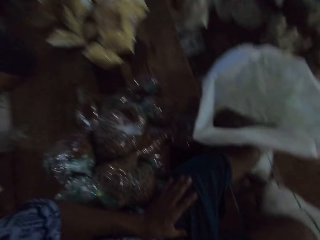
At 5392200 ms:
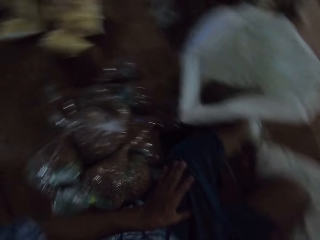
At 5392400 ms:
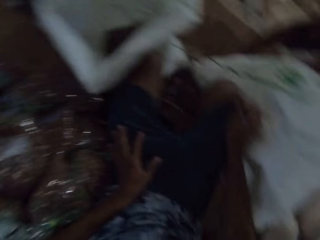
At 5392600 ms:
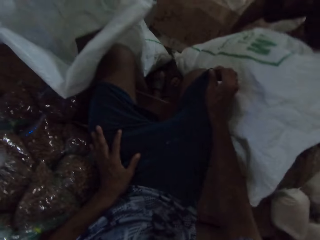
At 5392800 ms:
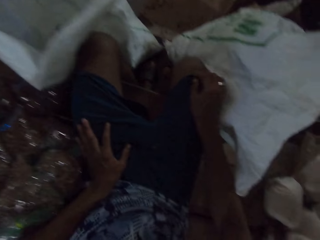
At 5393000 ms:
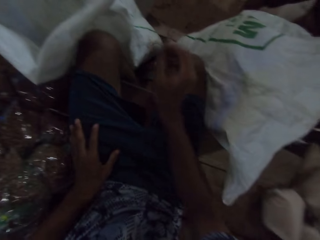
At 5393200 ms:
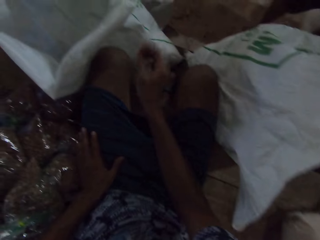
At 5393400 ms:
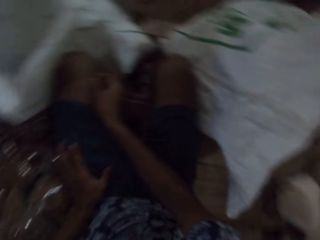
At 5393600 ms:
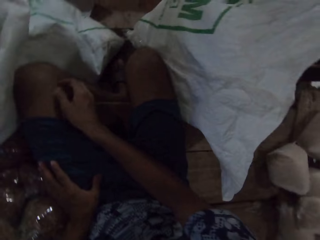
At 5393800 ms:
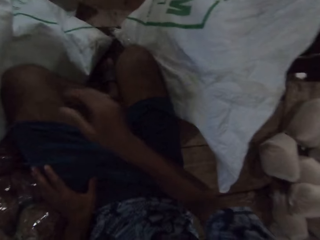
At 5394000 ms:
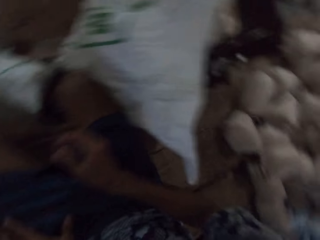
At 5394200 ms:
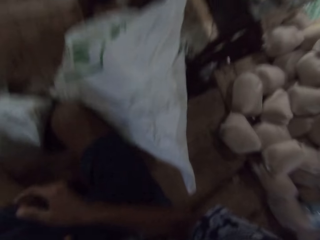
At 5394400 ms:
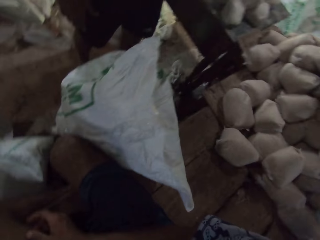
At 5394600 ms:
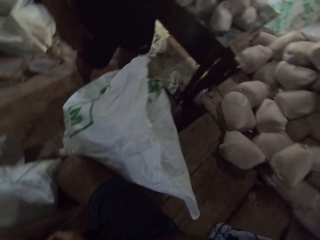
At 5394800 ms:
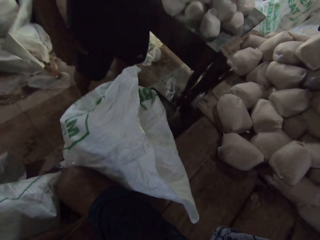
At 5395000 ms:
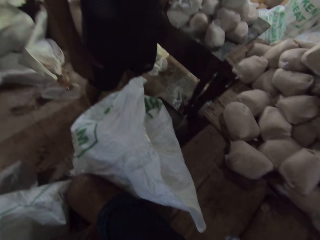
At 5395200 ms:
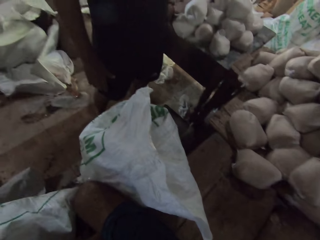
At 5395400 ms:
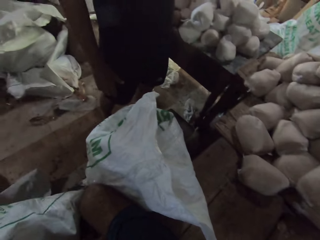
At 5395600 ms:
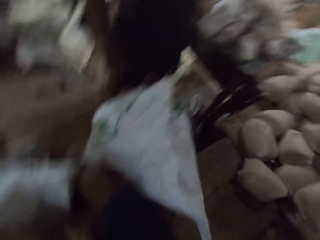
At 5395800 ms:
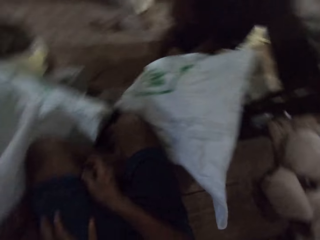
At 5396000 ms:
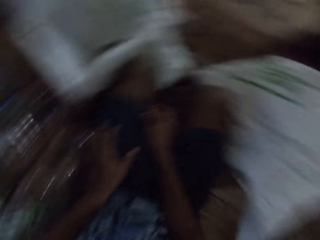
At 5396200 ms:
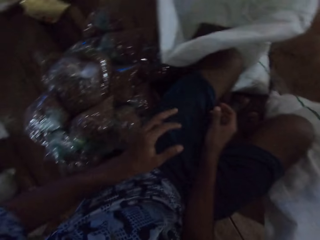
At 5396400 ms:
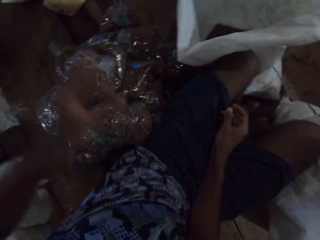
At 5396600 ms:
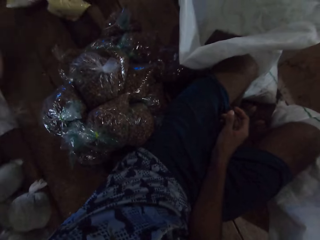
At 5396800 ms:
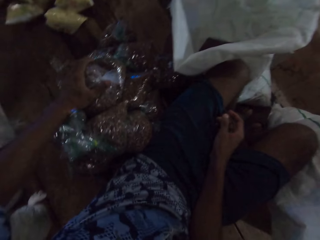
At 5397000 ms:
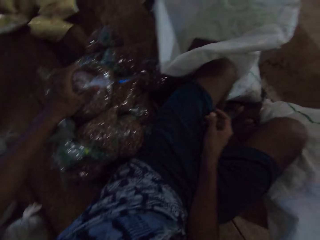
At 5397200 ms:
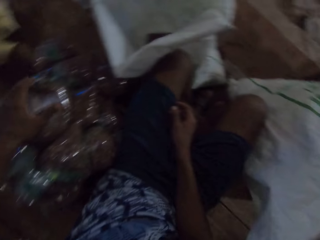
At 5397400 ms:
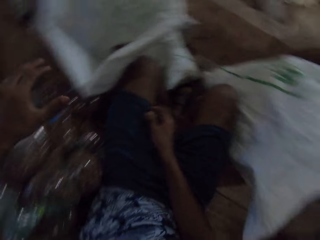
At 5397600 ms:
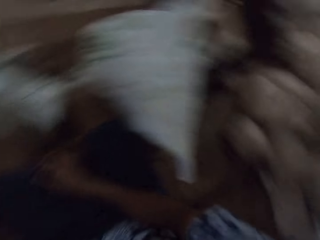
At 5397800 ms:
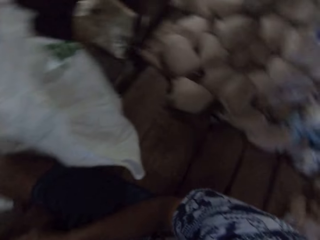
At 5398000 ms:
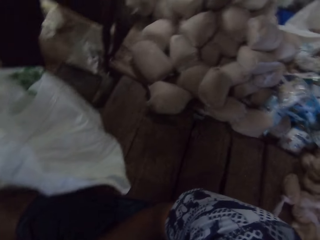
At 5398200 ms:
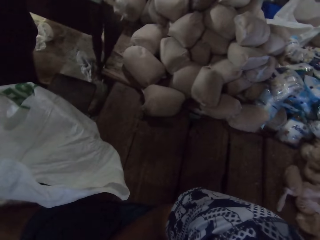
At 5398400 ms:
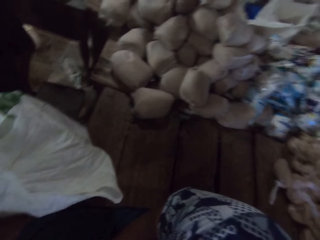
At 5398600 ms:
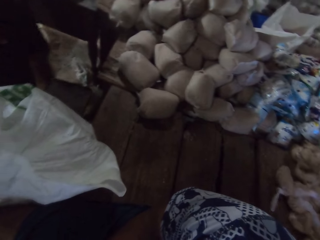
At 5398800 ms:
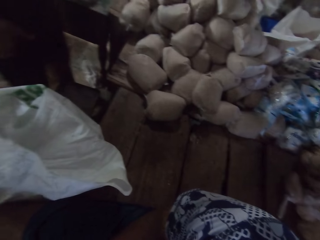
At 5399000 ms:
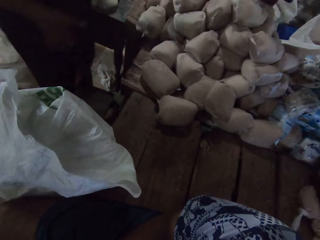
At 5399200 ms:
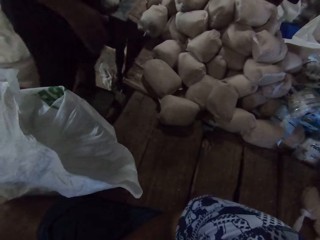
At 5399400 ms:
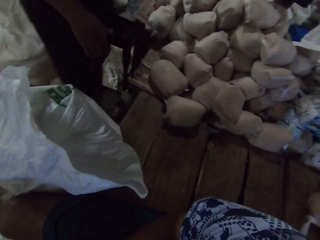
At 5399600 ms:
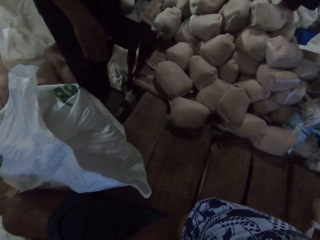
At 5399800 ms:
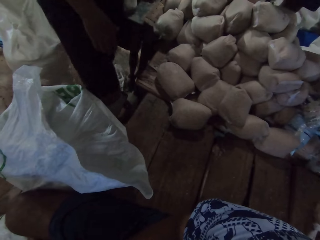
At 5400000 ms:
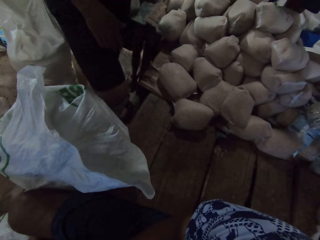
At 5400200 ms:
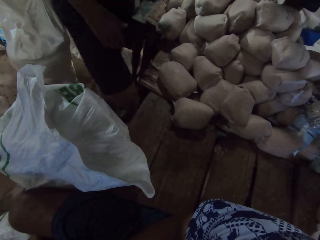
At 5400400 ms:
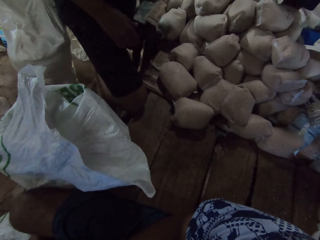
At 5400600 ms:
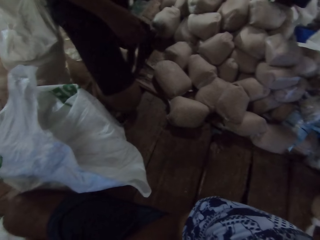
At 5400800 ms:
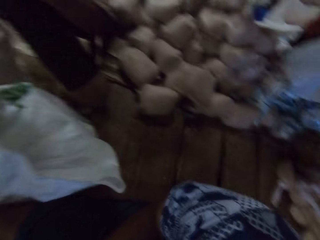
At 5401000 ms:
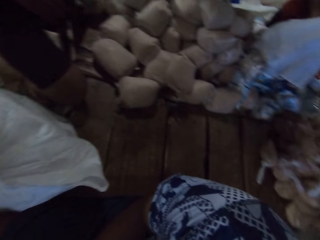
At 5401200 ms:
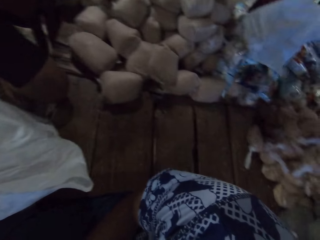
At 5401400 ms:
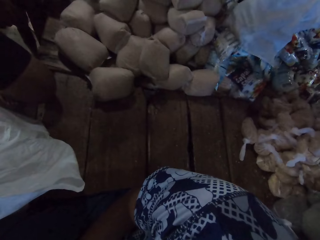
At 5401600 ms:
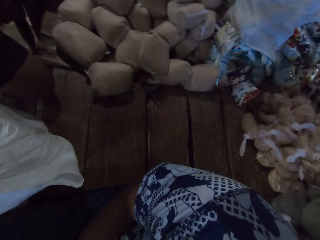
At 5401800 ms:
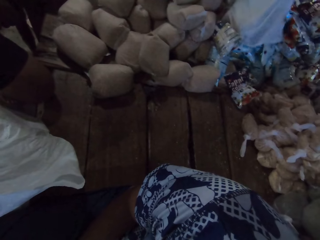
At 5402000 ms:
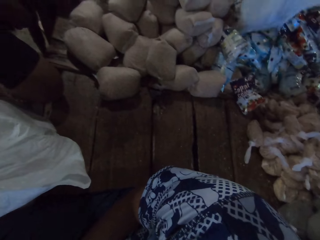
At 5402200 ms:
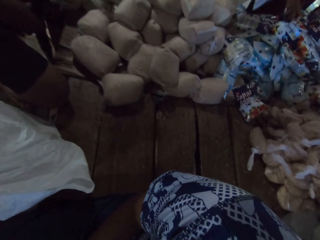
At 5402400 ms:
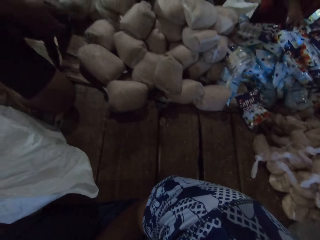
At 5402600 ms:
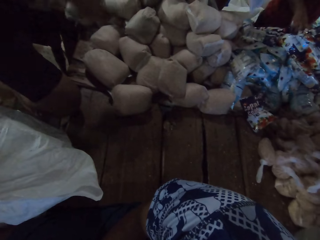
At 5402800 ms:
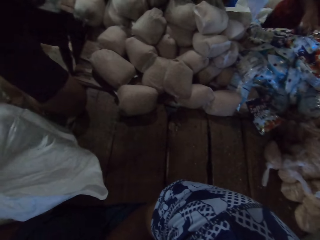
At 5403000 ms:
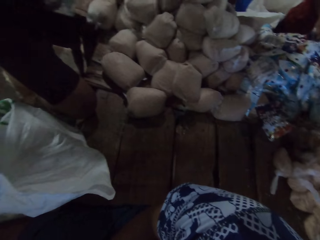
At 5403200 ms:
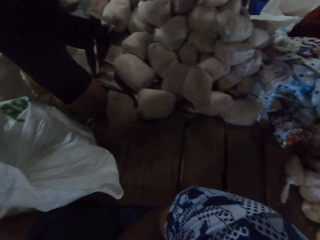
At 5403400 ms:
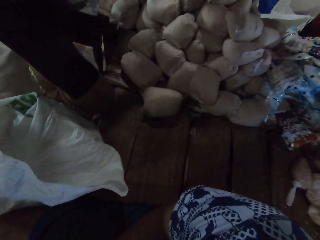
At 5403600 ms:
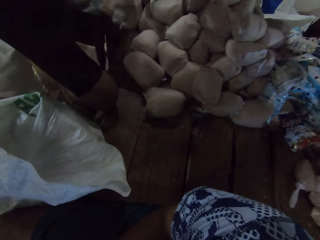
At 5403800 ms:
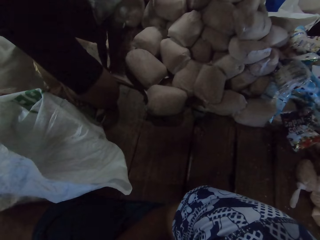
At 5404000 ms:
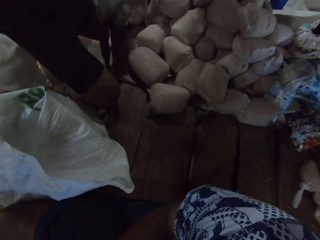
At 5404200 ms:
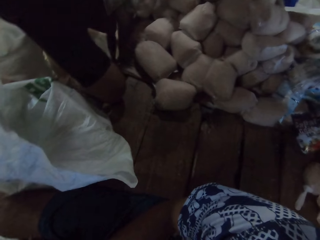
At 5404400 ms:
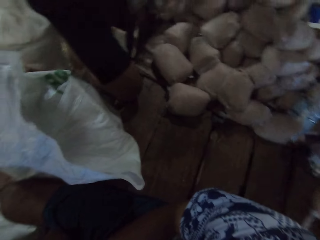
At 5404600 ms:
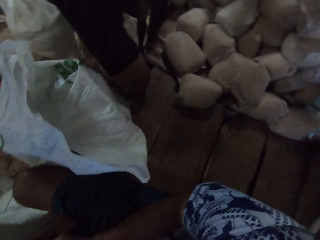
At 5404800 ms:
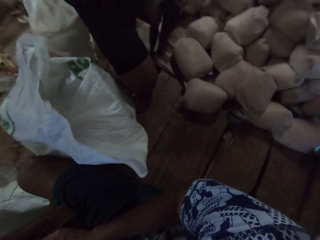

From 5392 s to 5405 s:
The camera wearer adjusts the short on his body with his right hand. He hits a nylon of herb on the table with his left hand. He touches the package. He looks around. The man interacts with another man, a third man and the camera wearer. The second man picks up a plastic bag from the table with his left hand. The second man places the plastic bag on the table with his left hand.

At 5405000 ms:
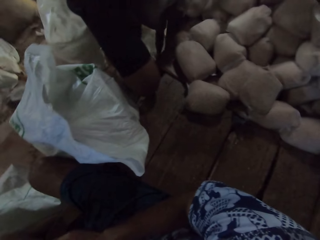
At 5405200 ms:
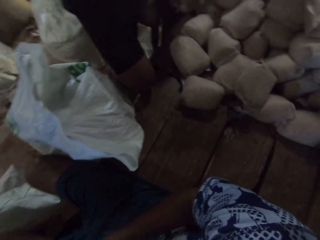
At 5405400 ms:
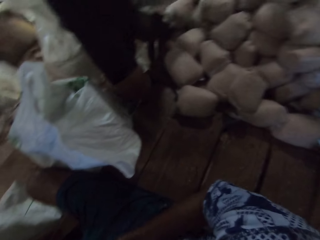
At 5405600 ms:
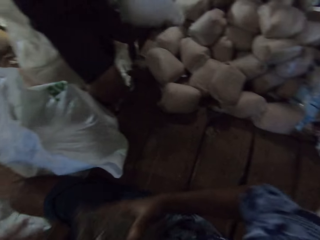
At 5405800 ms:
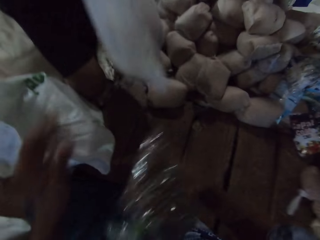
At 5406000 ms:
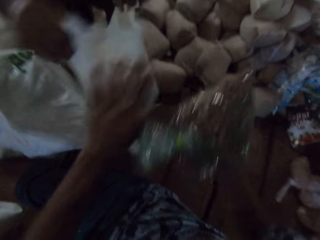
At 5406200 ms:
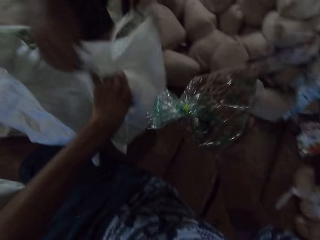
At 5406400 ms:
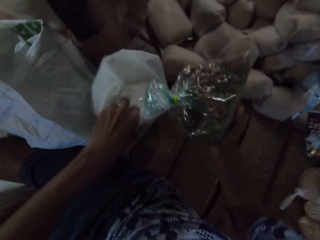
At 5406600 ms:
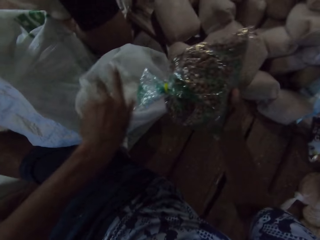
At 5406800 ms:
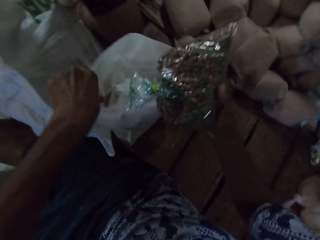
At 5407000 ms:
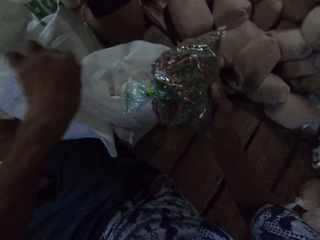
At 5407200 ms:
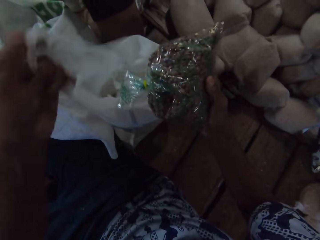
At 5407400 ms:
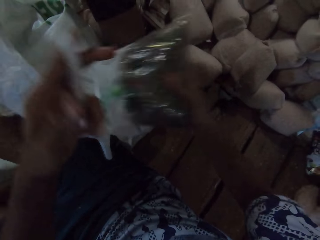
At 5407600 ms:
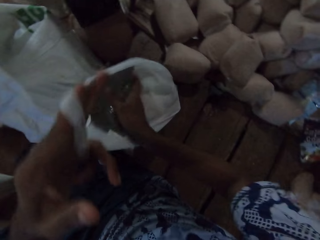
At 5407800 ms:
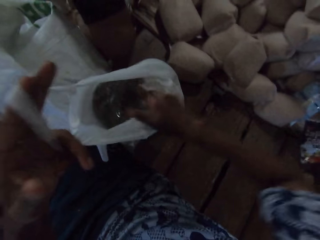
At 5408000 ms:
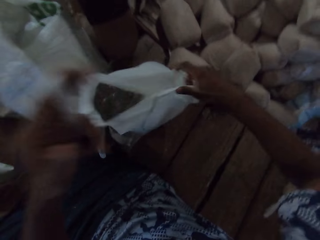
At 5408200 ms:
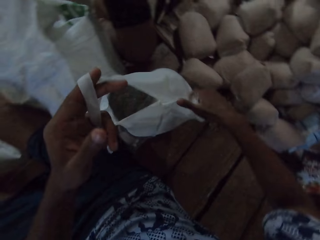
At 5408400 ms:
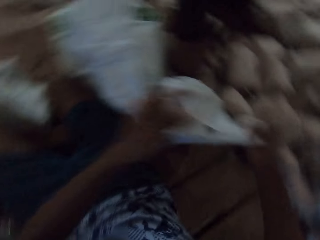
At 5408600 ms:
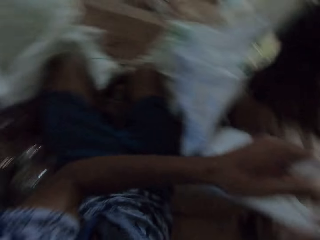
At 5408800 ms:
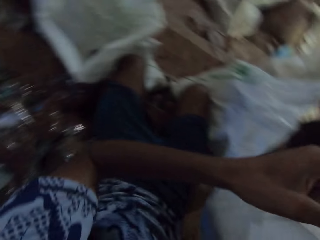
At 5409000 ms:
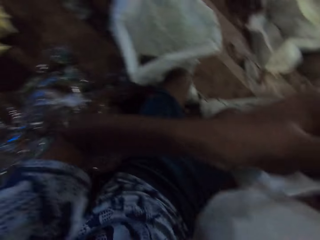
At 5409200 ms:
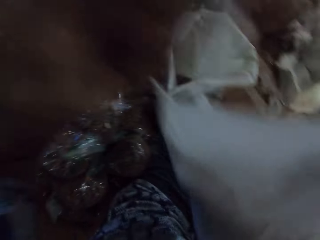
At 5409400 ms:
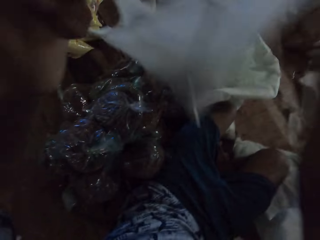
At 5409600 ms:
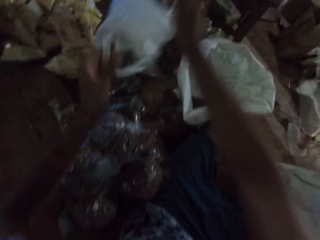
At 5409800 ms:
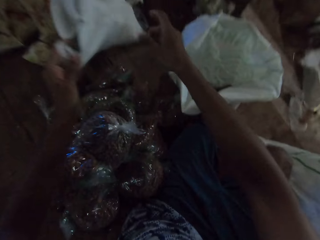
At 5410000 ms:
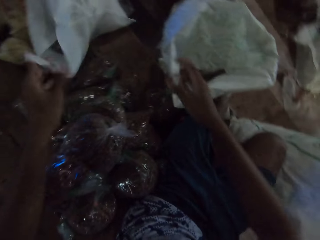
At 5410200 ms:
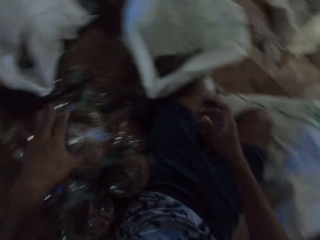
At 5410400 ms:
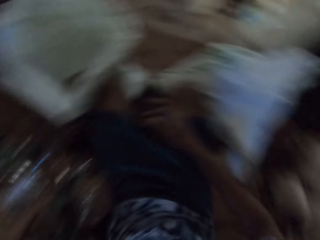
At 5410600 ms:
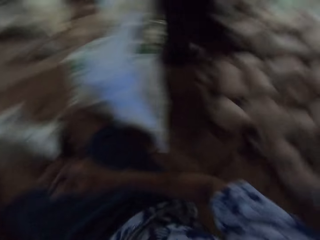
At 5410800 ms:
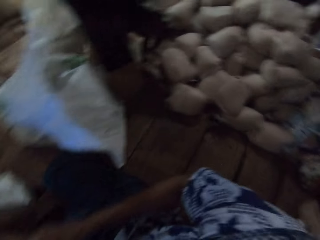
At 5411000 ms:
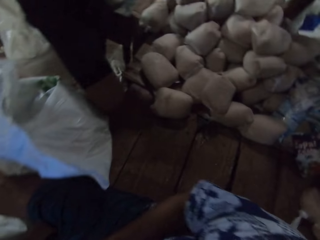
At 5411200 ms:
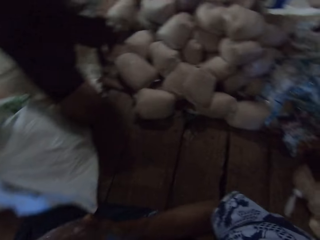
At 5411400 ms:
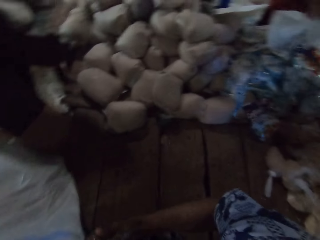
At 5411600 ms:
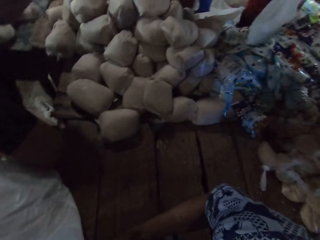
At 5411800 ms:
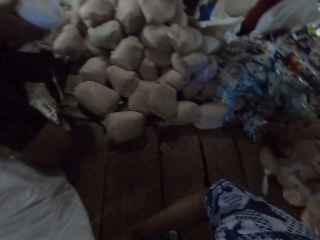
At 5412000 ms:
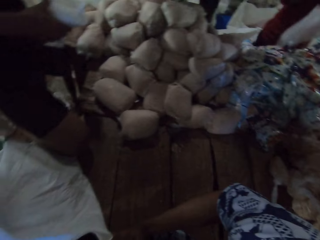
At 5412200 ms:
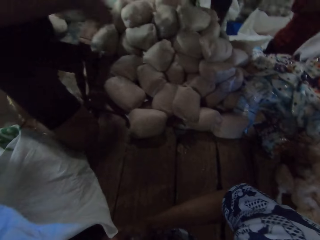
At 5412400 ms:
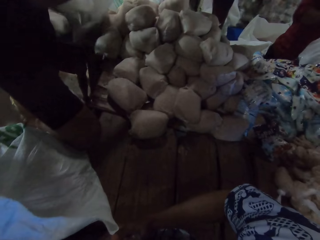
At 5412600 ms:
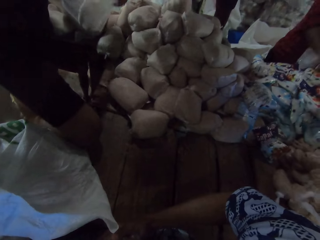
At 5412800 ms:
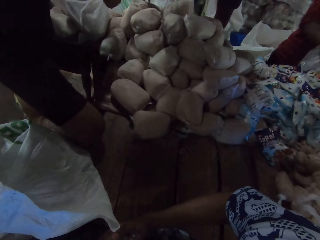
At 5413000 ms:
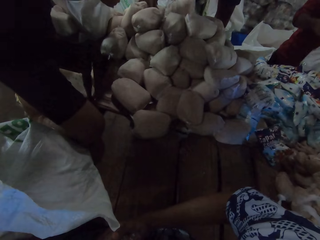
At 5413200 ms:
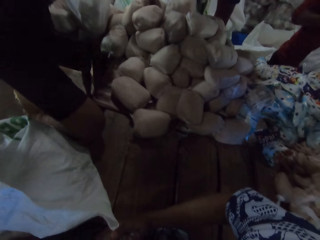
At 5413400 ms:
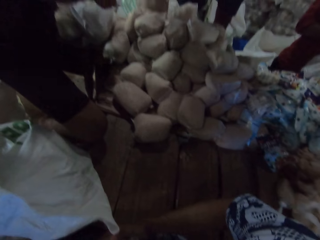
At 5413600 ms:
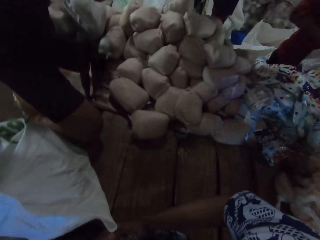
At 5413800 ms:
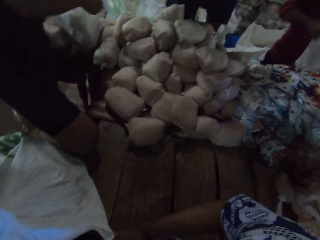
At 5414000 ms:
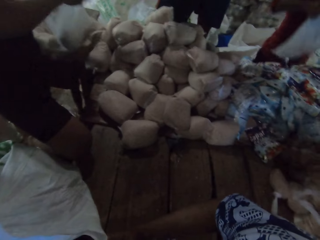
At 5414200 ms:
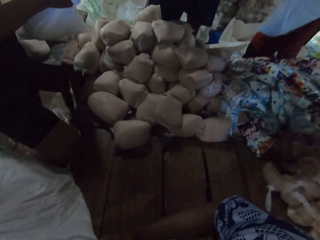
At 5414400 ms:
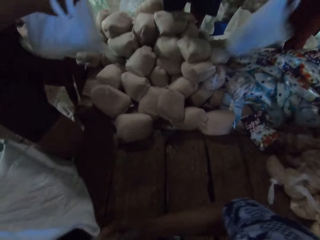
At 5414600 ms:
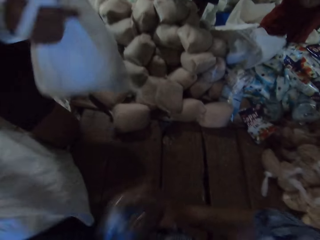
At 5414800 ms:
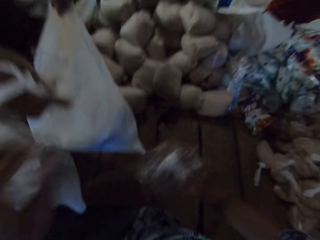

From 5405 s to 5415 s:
The man picks up the plastic bag from the table with both hands. The camera wearer holds a nylon of herb with his right hand. The man places the plastic bag on the table with both hands. The man passes the plastic bag to the camera wearer. The camera wearer holds the plastic bag on the table with his left hand. He puts the nylon of herb in the plastic bag with his right hand. He holds the plastic bag on the table with both hands. He picks up the plastic bag from the table with both hands. He places the plastic bag on the table with both hands. He picks up a nylon of herb from the table with his left hand. He looks around. He passes the nylon of herb from his left hand to his right hand. Another man picks up a plastic bag from the table with his right hand. The first man holds a nylon of sugar with both hands. The second man places the plastic bag on the table with his right hand. The first man holds the nylon of sugar with his left hand. A third man places a plastic bag on the table with both hands. The first man holds the plastic bag on the table with his right hand. The second man puts the nylon of sugar in the plastic bag with his left hand. The first man holds the plastic bag on the table with both hands. The first man picks up the plastic bag from the table with both hands. The second man picks up the plastic bag from the table with his right hand. The second man places the plastic bag on the table with his right hand. The first man places the plastic bag on the table with both hands.
